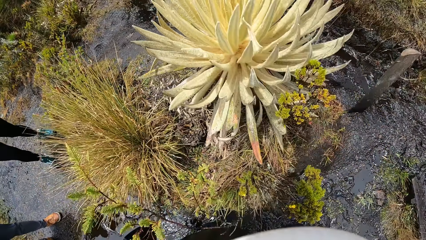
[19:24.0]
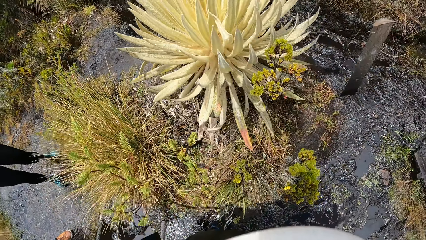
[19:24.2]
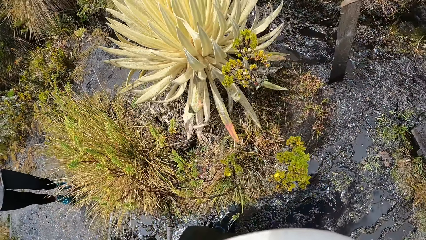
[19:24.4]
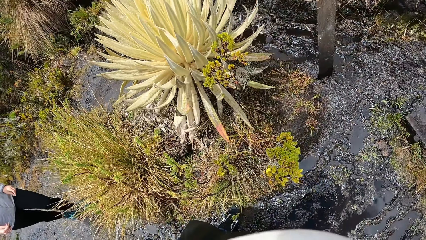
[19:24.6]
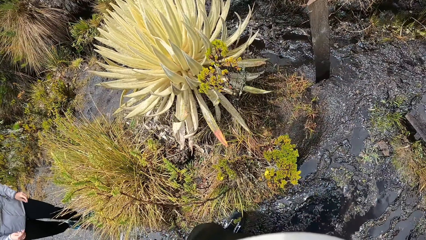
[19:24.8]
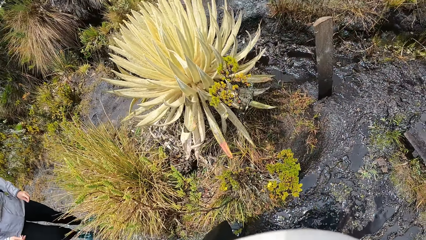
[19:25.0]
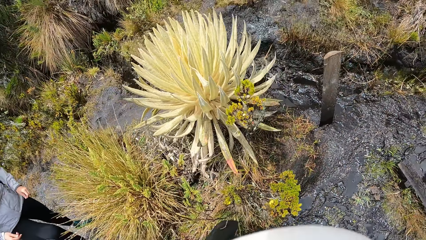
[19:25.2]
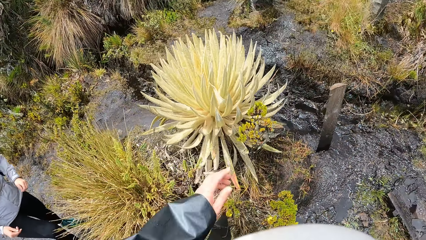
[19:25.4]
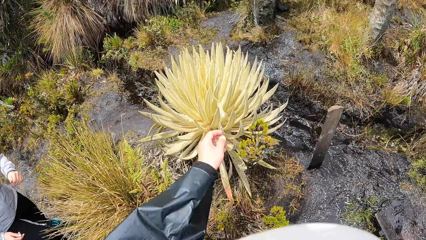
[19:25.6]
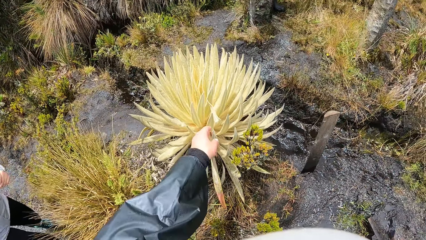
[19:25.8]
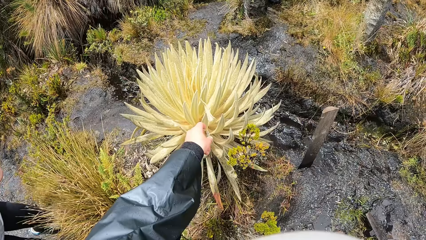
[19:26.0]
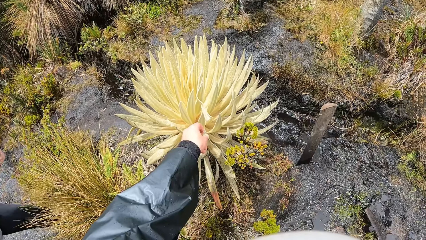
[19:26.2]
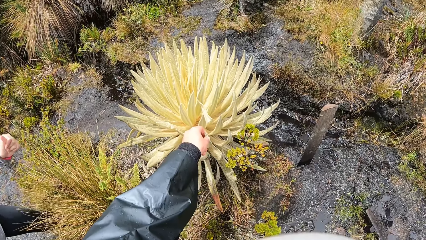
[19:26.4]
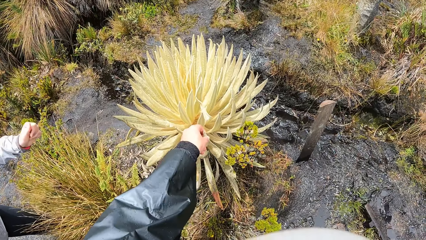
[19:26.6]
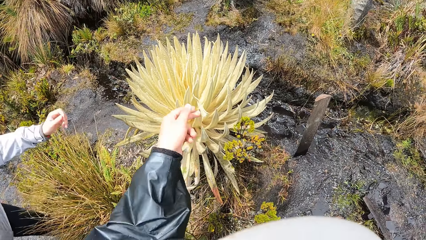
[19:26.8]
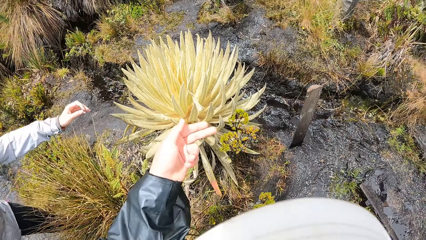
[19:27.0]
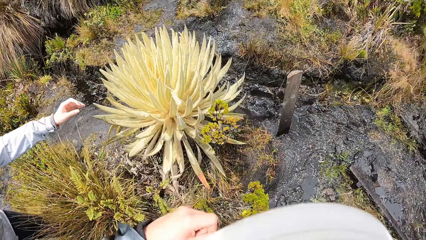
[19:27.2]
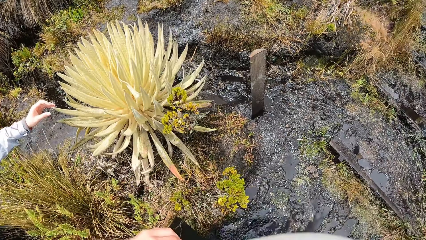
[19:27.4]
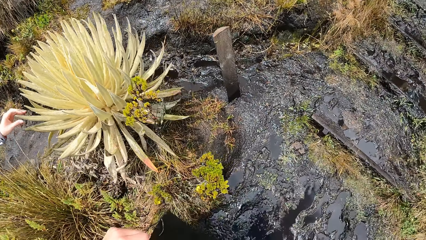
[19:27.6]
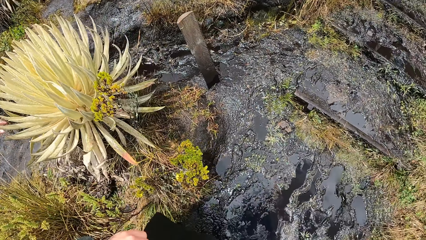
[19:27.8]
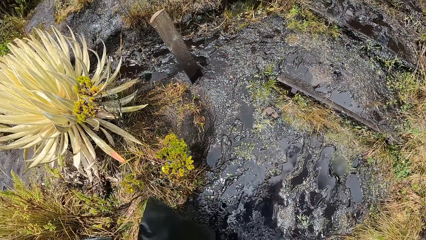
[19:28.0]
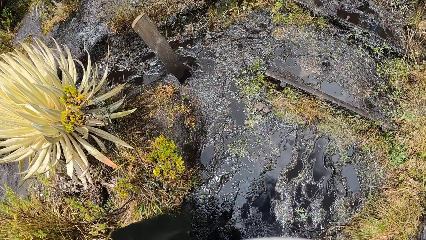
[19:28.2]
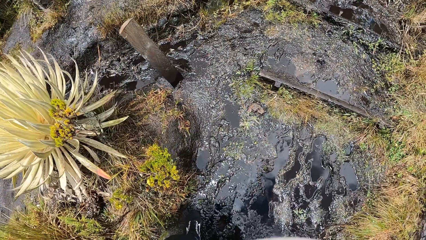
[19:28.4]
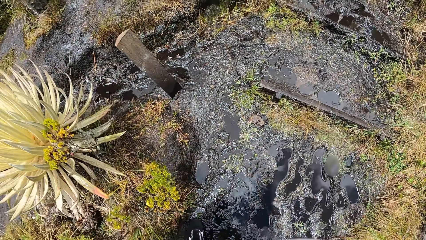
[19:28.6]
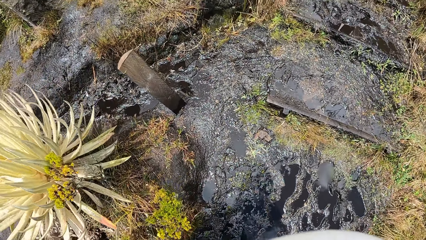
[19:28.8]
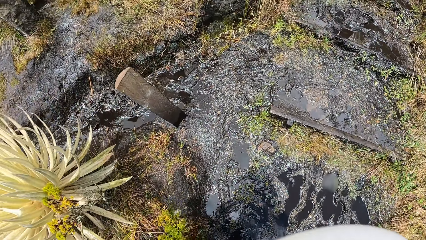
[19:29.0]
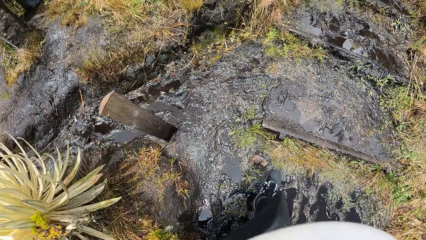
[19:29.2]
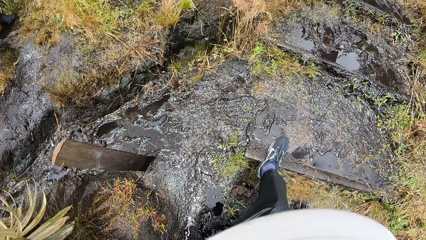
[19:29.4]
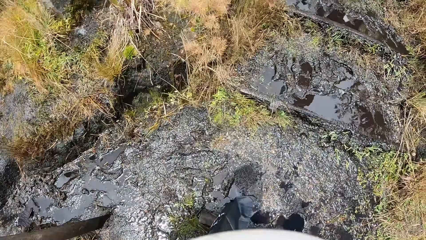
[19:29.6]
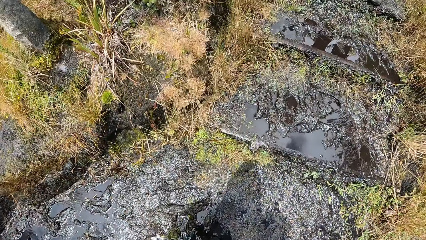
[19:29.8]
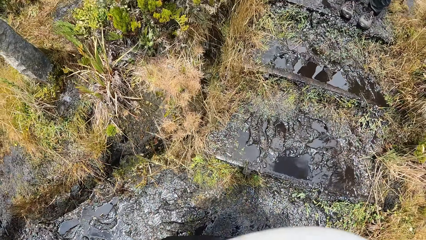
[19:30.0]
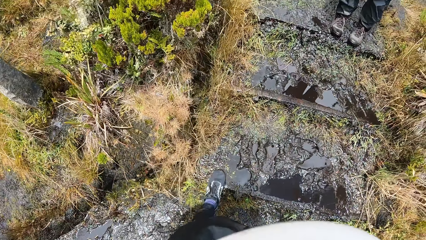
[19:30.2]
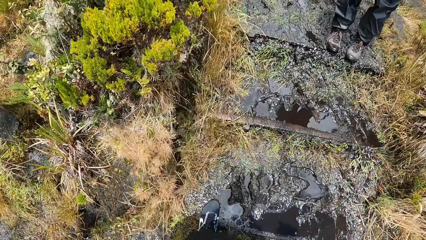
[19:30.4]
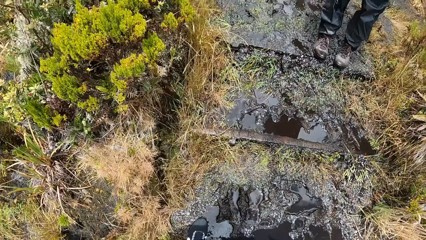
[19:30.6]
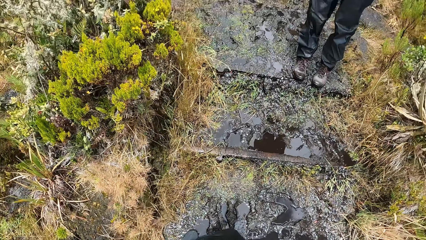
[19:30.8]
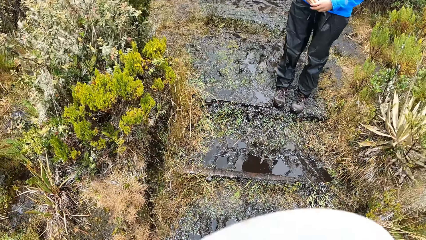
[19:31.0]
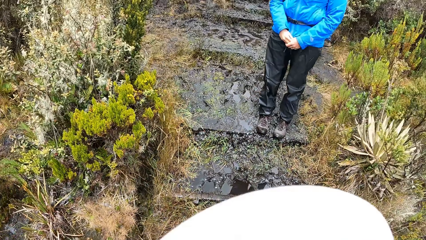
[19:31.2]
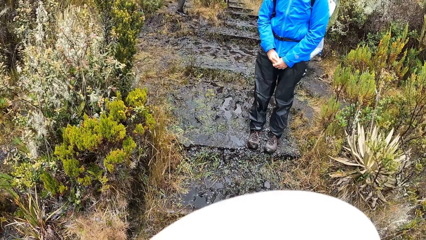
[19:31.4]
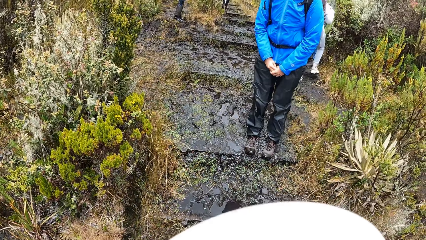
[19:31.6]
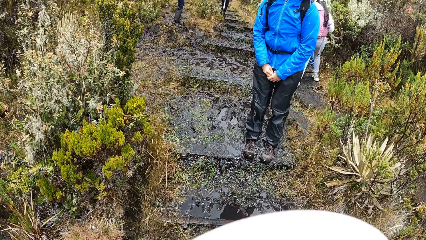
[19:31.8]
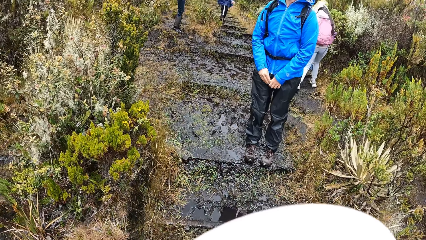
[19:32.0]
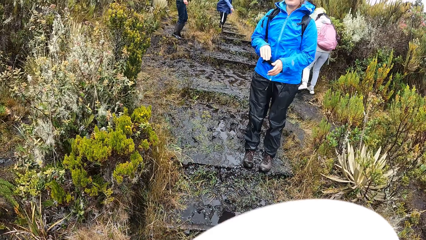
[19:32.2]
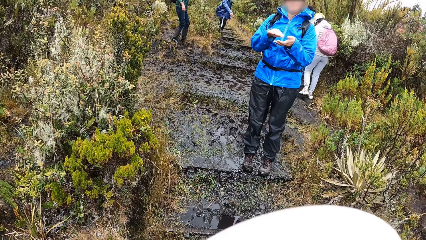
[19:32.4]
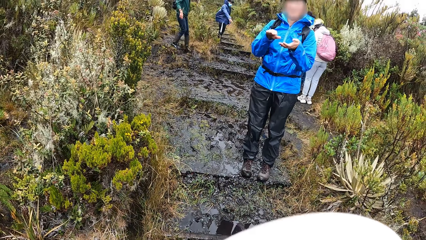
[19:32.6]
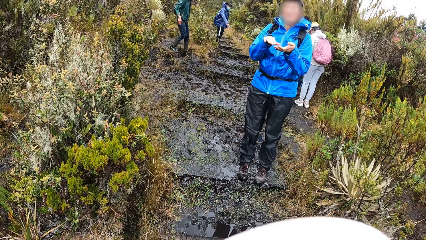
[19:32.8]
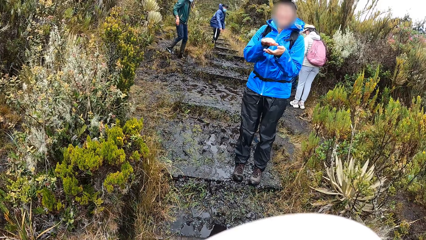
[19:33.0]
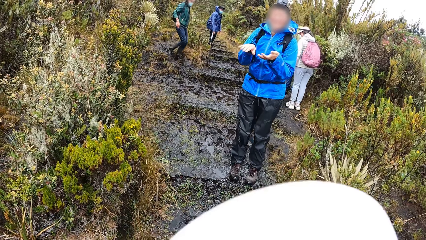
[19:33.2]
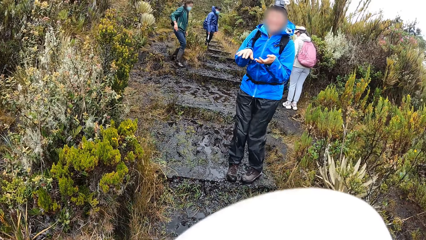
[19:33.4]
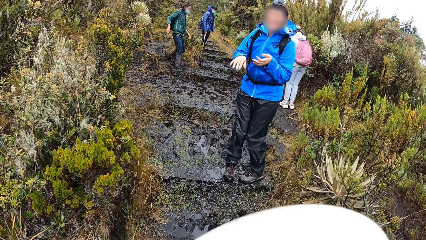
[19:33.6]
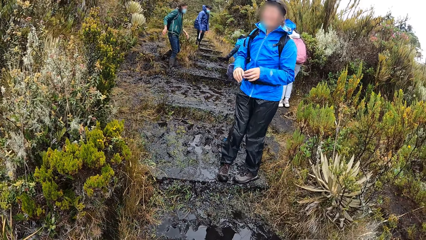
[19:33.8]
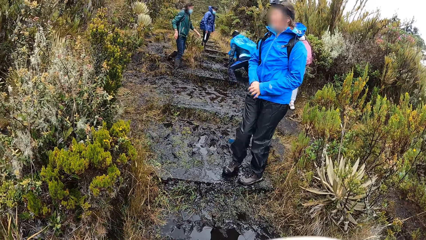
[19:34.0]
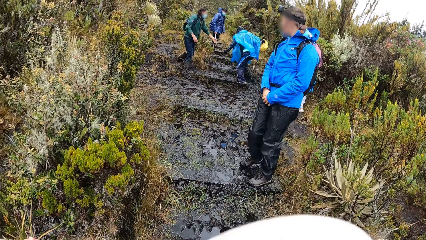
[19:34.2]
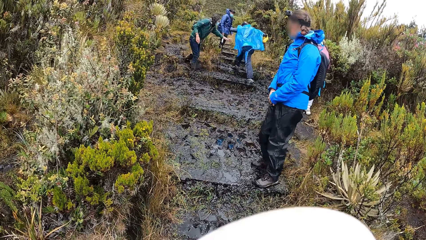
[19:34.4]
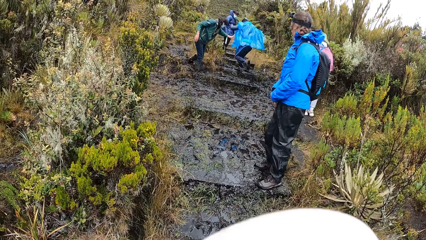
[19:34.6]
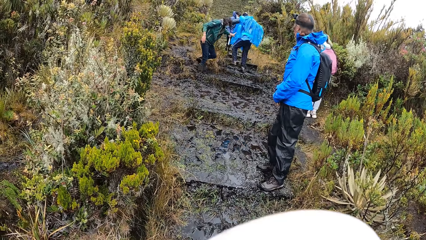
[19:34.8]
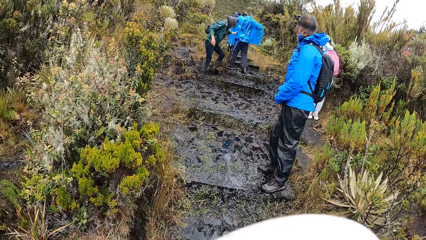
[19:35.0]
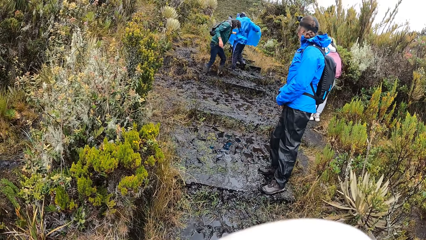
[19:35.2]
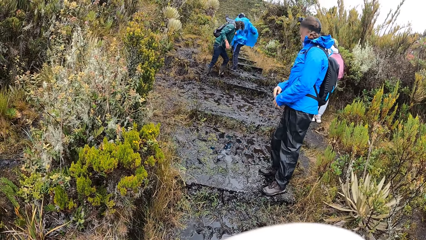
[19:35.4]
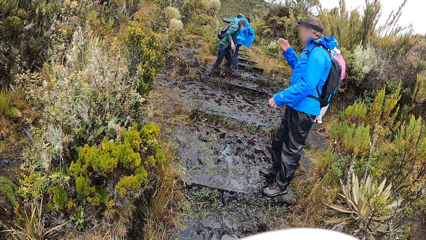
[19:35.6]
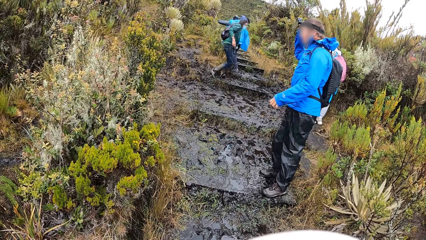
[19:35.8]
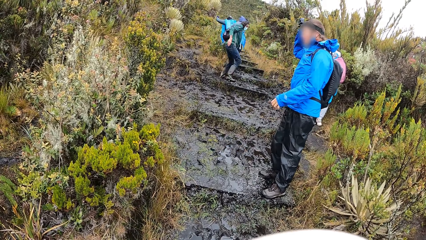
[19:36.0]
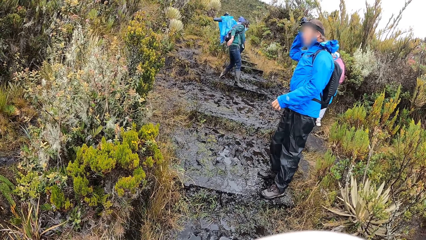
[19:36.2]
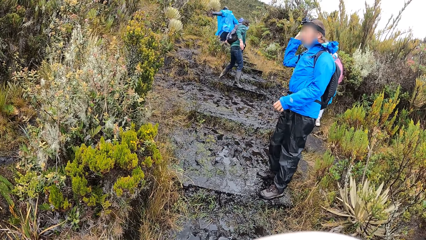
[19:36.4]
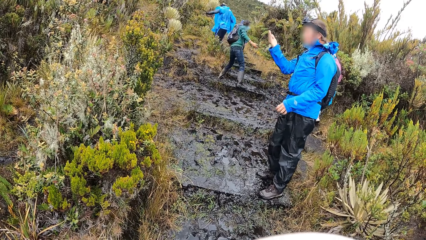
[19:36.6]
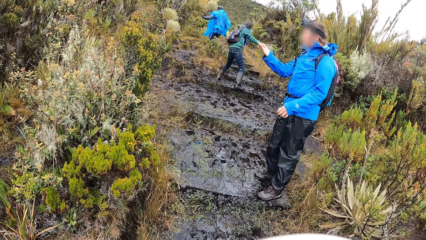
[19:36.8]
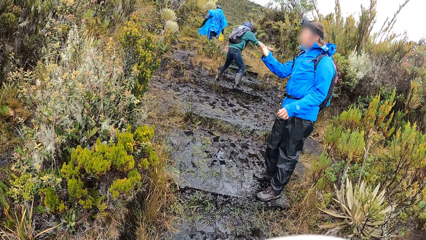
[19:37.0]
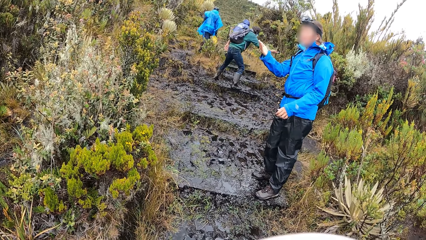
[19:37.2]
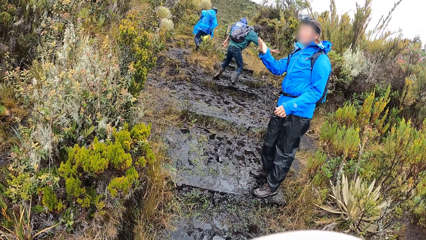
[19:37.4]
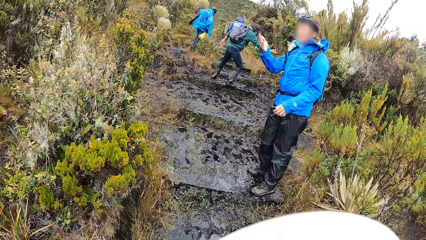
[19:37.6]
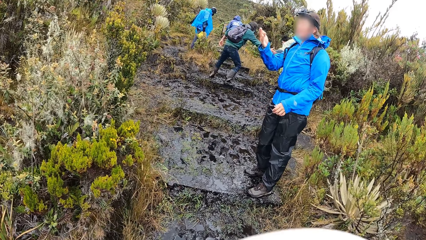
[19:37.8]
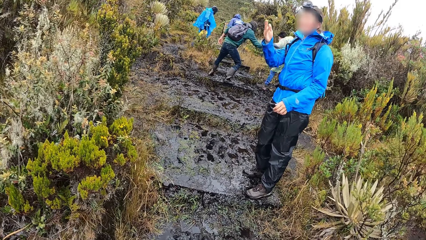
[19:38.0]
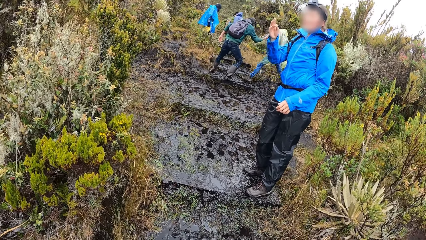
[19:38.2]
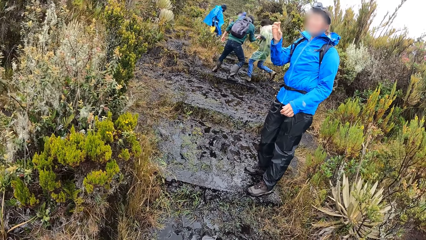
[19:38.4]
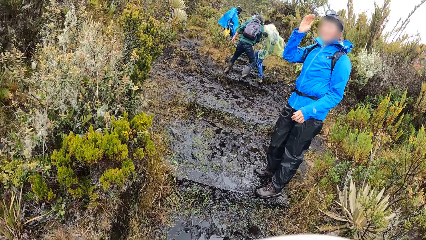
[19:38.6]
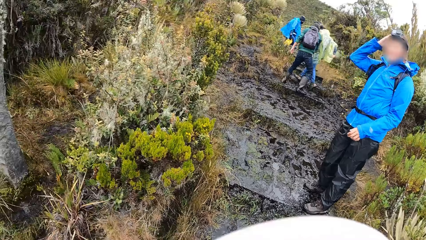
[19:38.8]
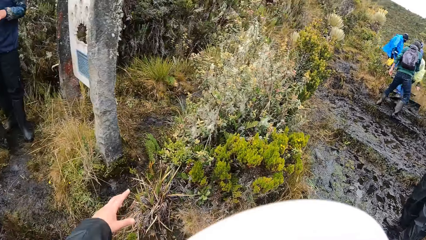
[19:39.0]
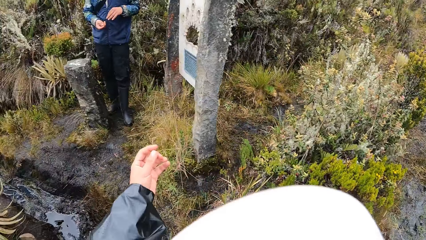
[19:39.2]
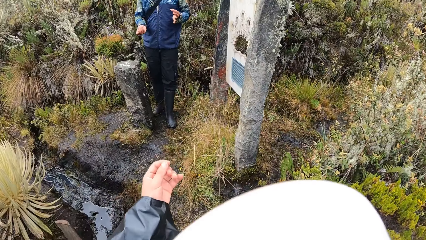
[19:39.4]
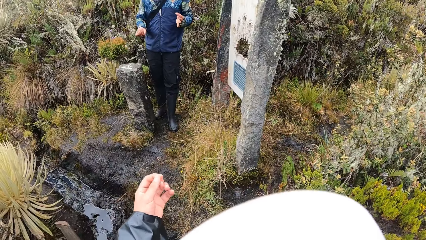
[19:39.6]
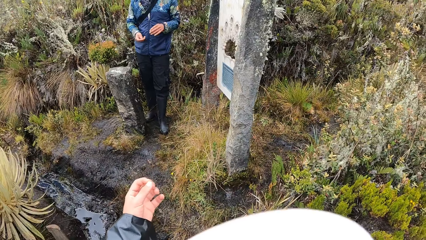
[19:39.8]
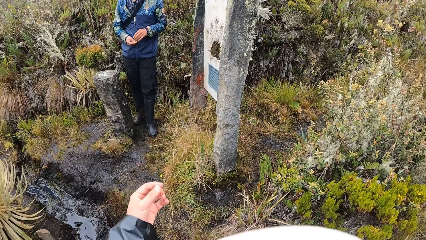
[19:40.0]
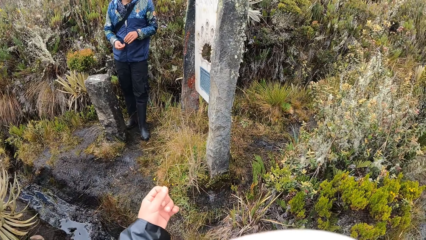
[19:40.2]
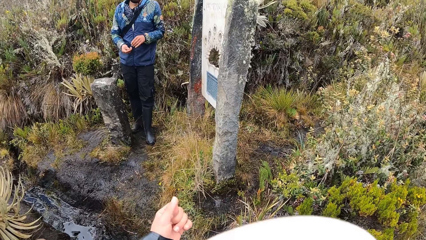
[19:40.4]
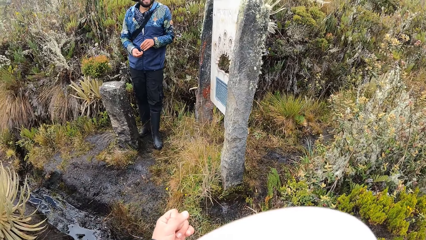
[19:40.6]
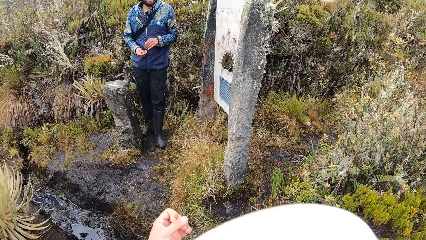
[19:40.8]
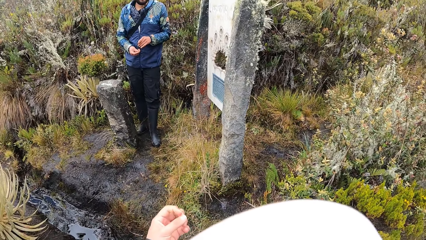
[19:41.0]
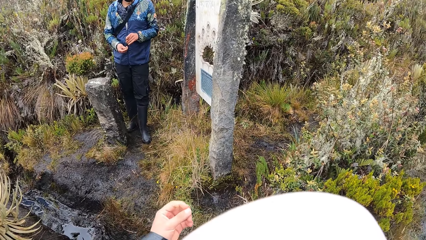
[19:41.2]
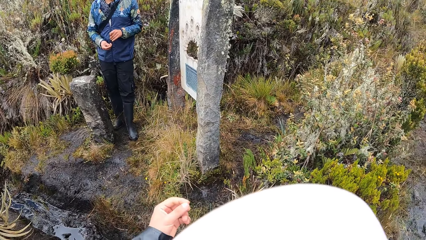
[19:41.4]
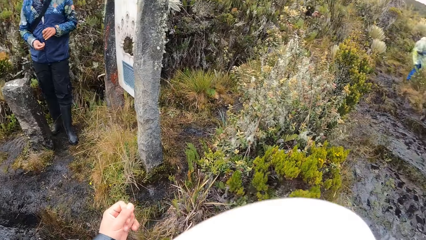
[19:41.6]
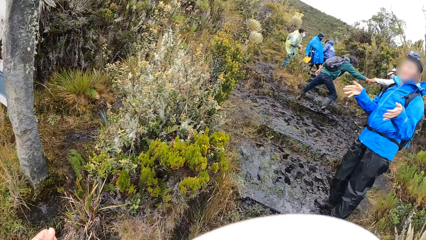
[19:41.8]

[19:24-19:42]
The camera wearer touches a plant with her left hand. A woman touches the plant. The camera wearer walks up the trail in the mountain on the mud. She looks at a man. The man converses with the camera wearer. Another man jumps on the mud. The first man looks at the colleagues. The first man touches her hair. Another man holds a woman's hand. The camera wearer interacts with the first man. She looks at another man. She rubs the fingers.
